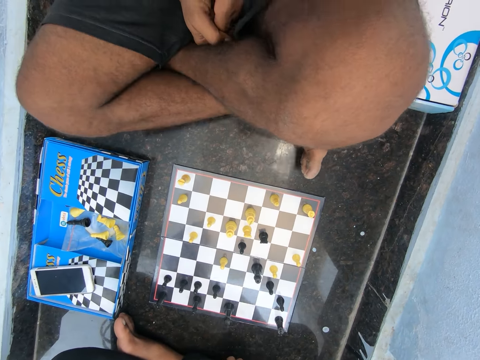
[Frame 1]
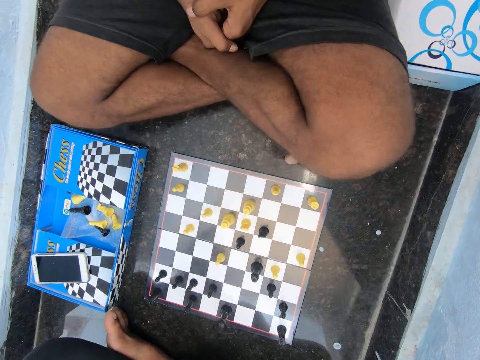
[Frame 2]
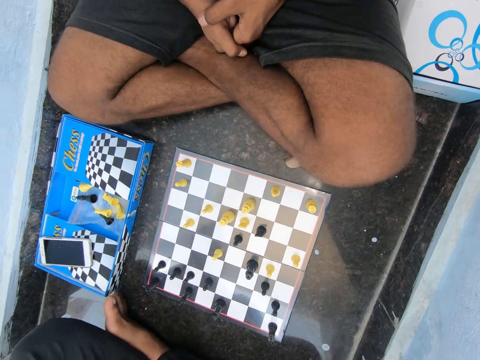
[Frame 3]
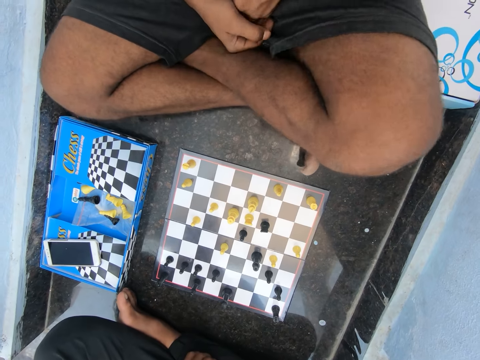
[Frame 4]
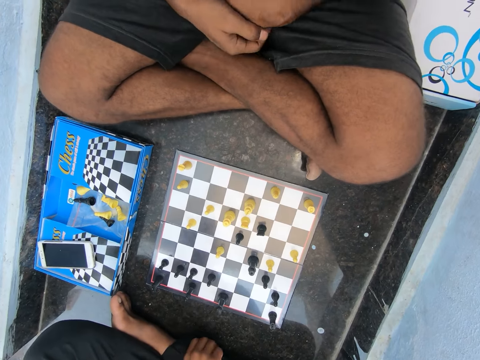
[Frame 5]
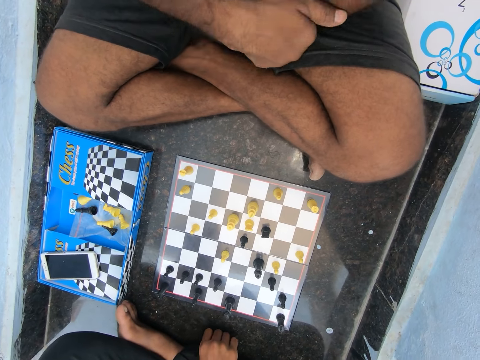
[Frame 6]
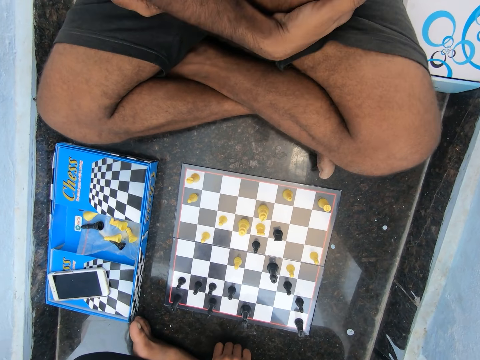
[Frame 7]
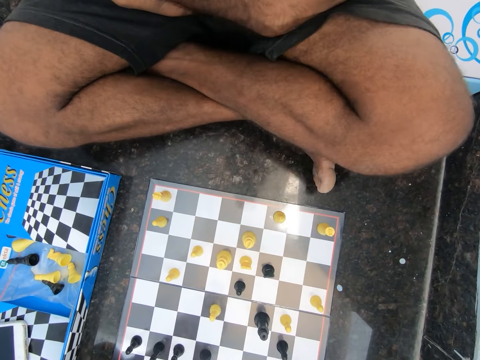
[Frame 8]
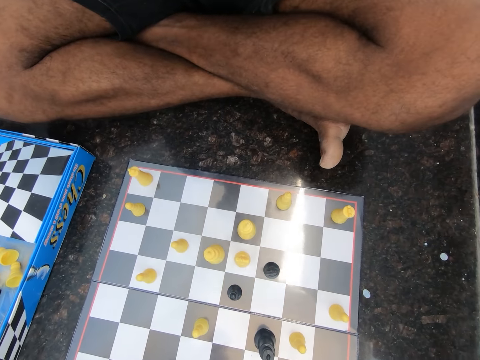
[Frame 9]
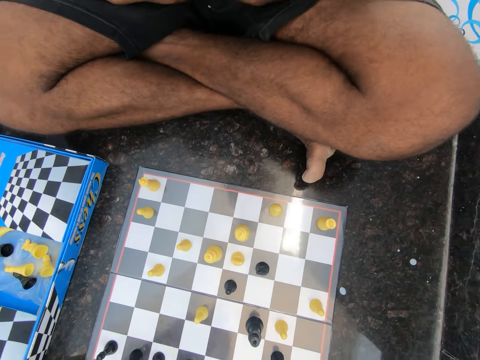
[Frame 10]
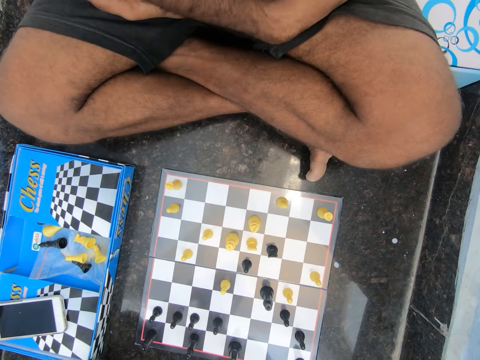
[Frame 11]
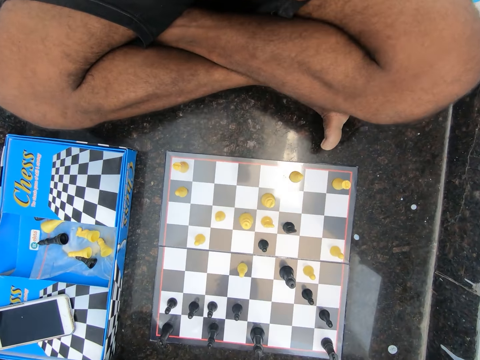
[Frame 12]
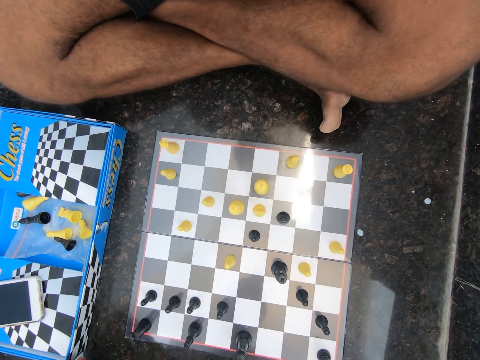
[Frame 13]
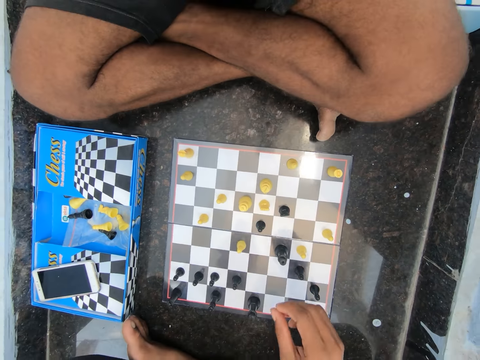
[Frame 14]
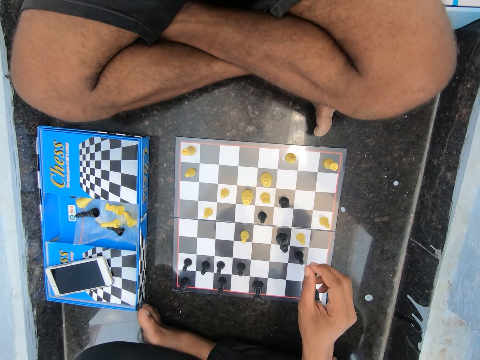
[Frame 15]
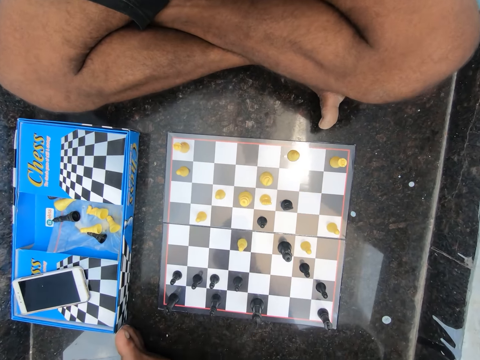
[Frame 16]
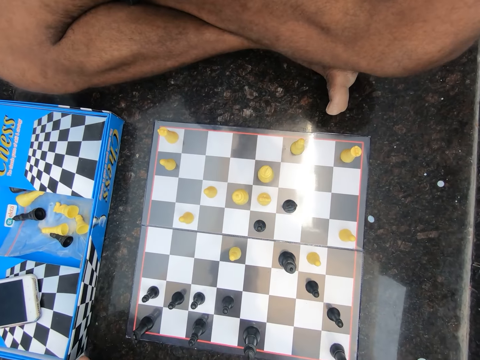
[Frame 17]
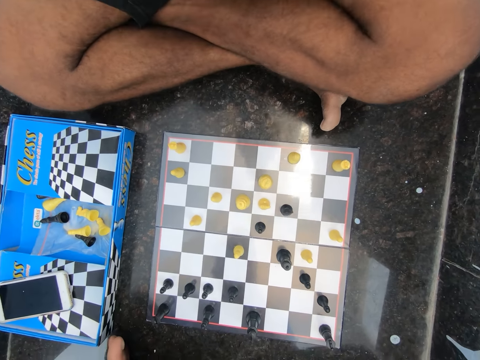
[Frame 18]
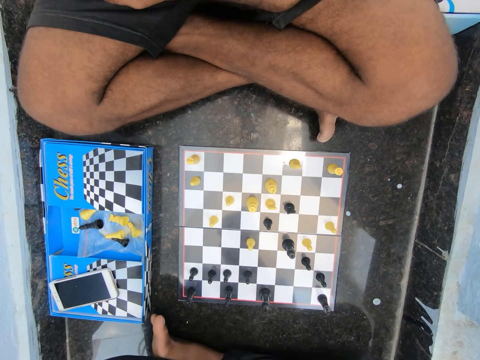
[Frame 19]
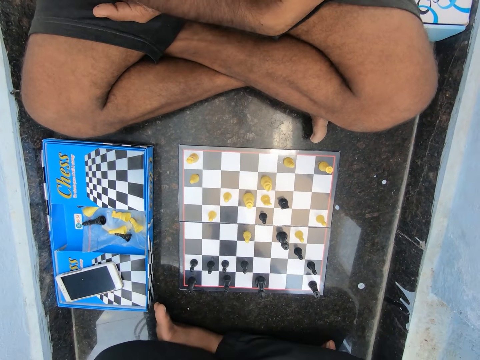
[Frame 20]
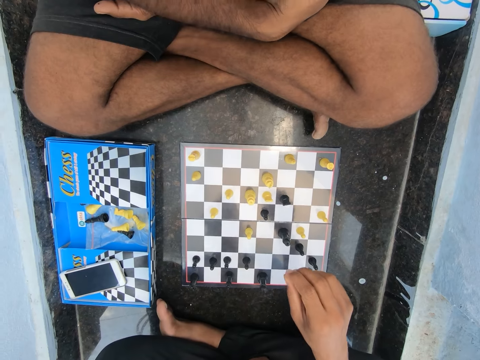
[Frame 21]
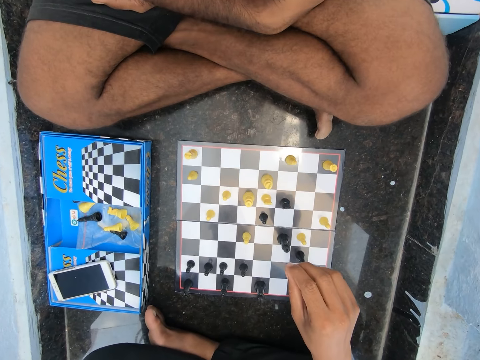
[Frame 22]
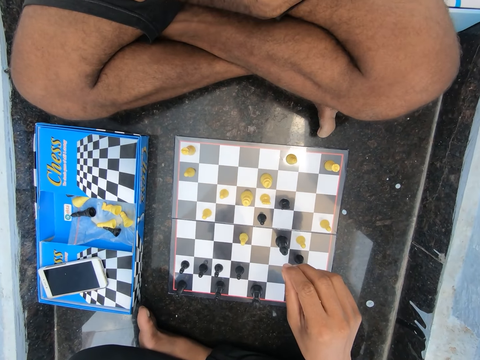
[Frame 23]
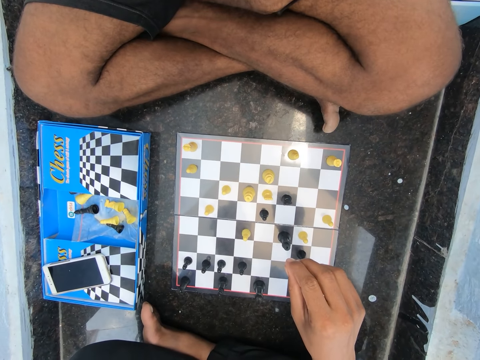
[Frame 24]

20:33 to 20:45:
The man moves his legs and adjusts his body on the floor of the room. He interlocks his arms. The camera wearer moves a hand. They move a hand again.

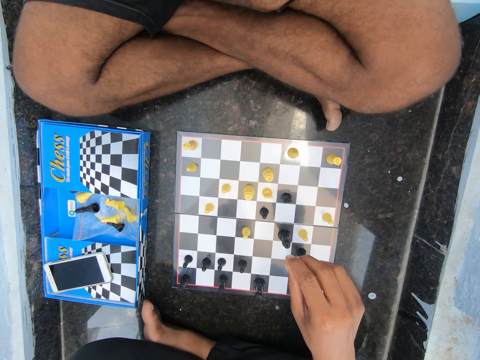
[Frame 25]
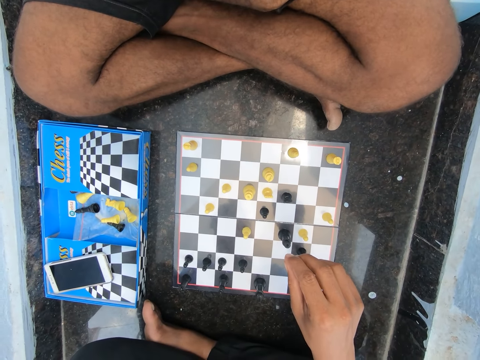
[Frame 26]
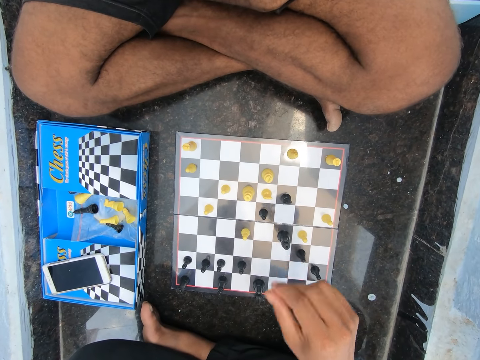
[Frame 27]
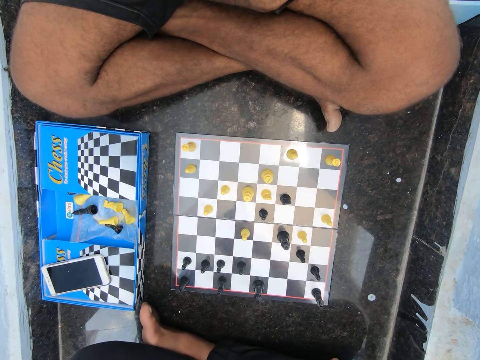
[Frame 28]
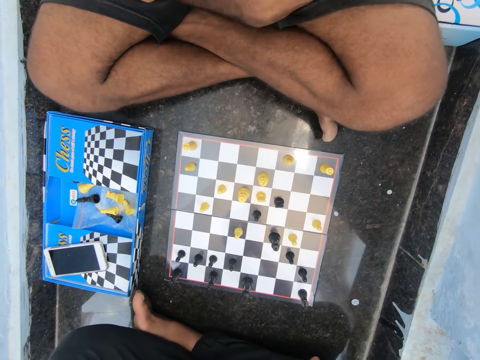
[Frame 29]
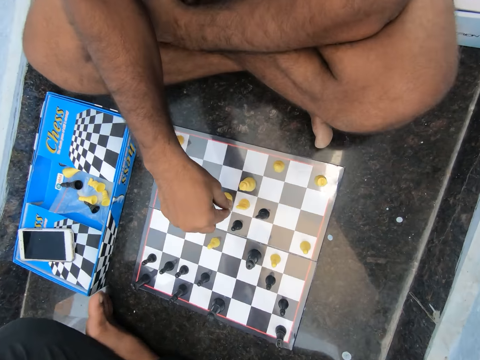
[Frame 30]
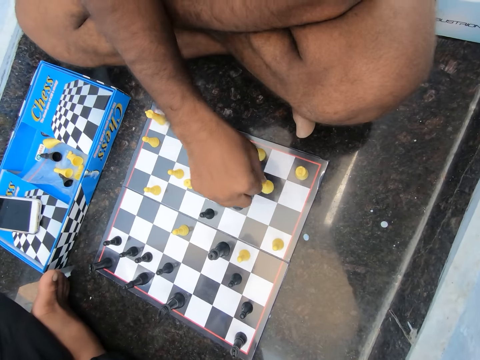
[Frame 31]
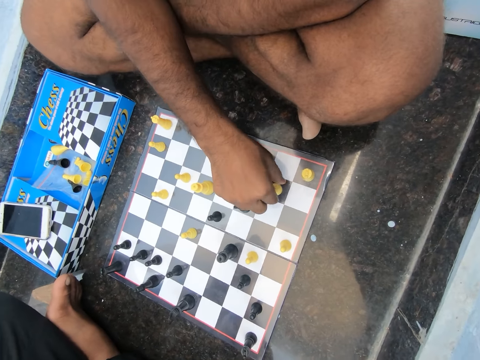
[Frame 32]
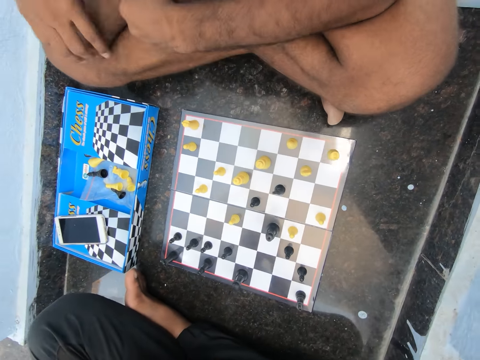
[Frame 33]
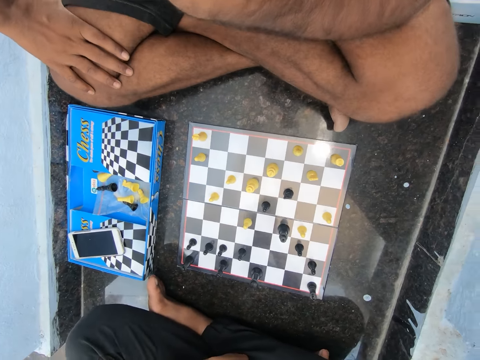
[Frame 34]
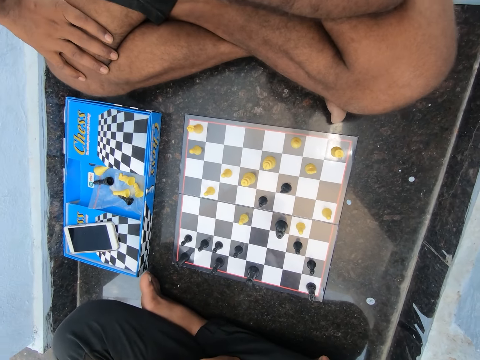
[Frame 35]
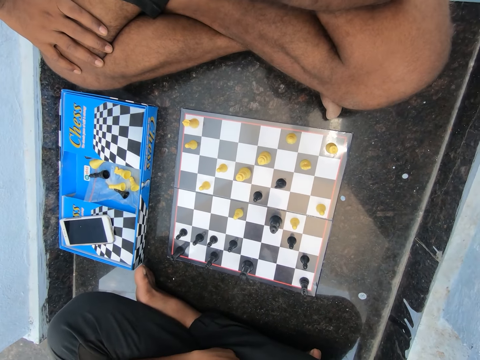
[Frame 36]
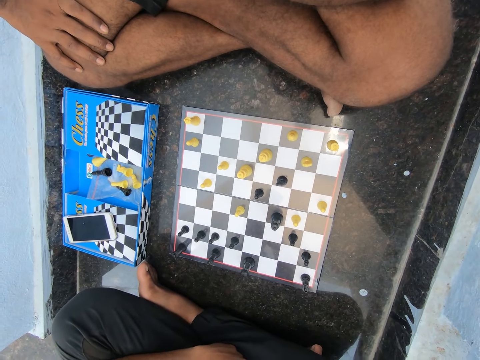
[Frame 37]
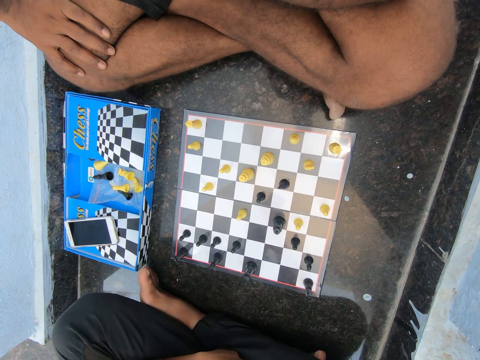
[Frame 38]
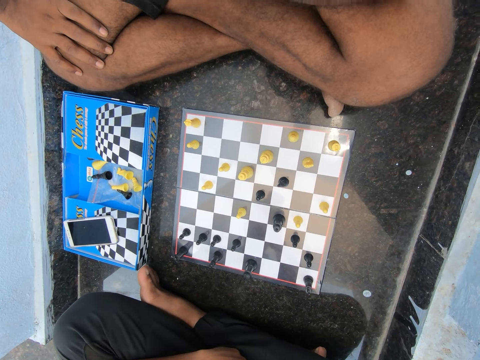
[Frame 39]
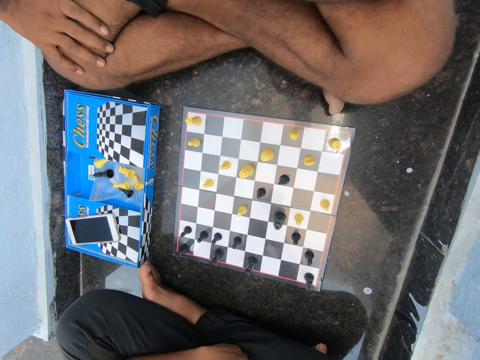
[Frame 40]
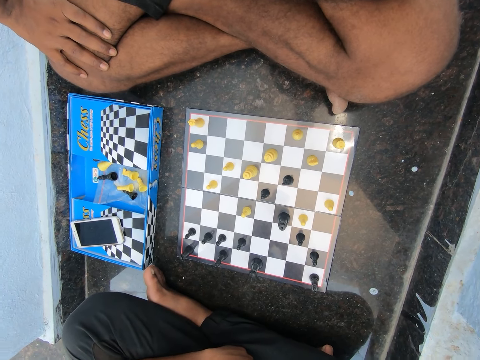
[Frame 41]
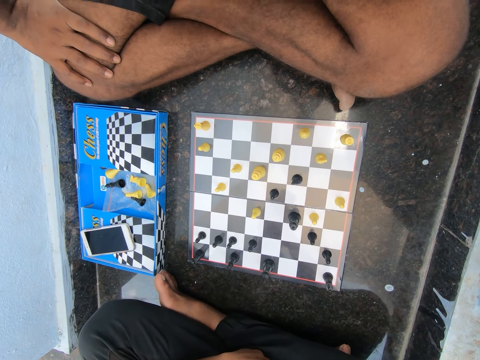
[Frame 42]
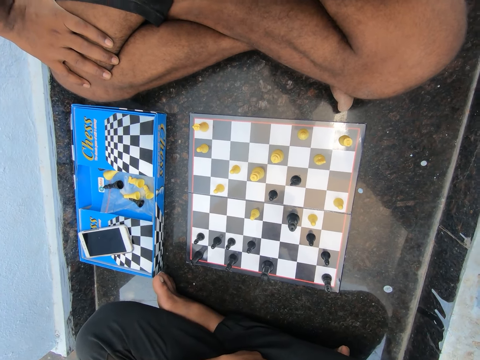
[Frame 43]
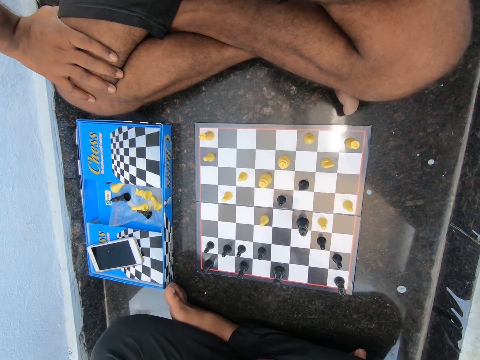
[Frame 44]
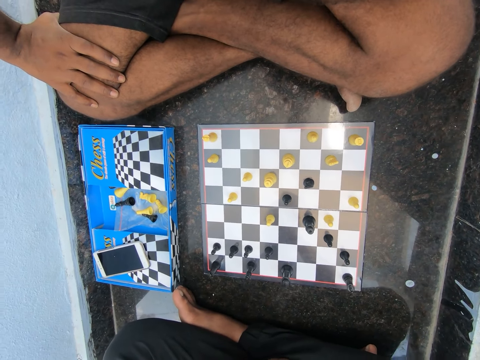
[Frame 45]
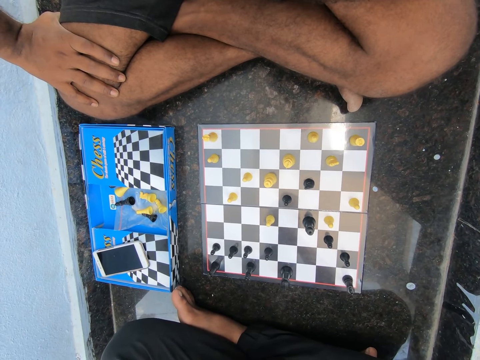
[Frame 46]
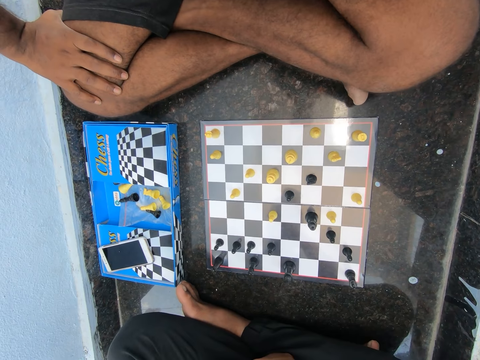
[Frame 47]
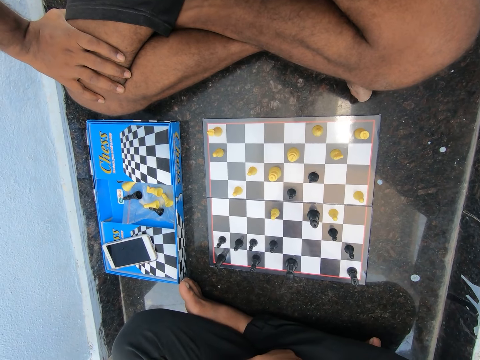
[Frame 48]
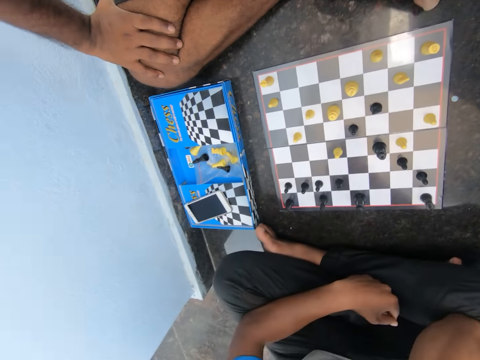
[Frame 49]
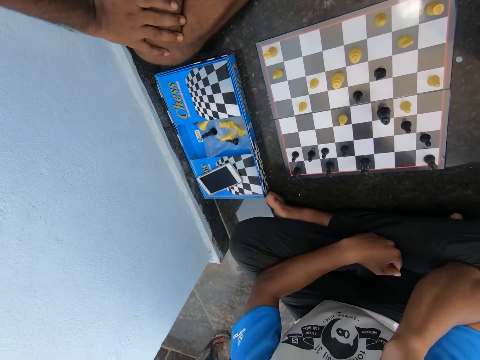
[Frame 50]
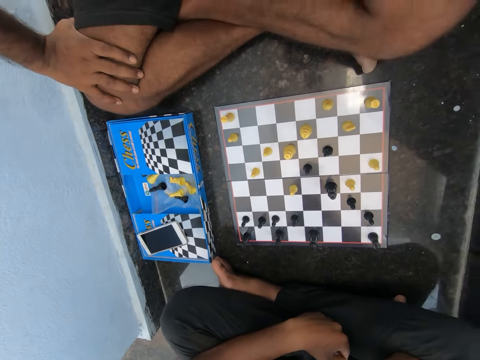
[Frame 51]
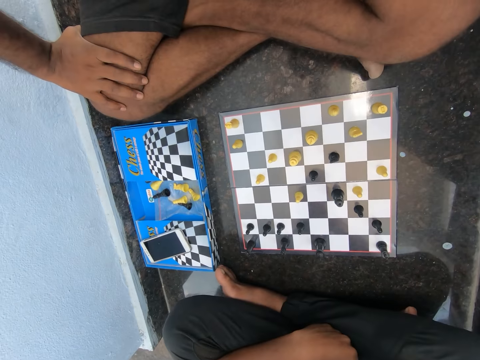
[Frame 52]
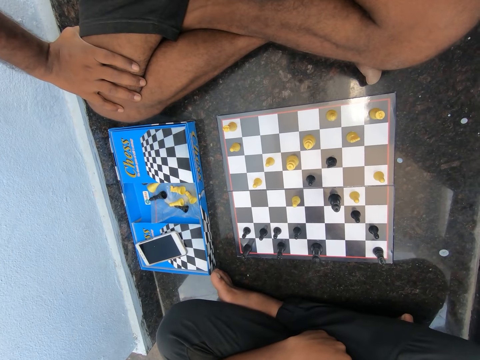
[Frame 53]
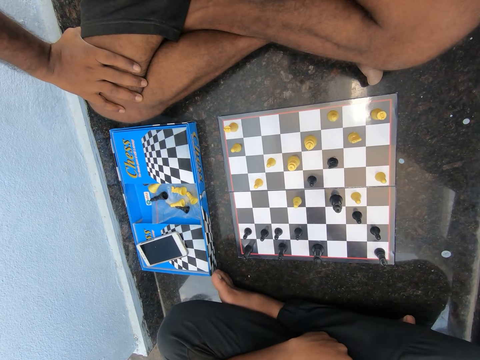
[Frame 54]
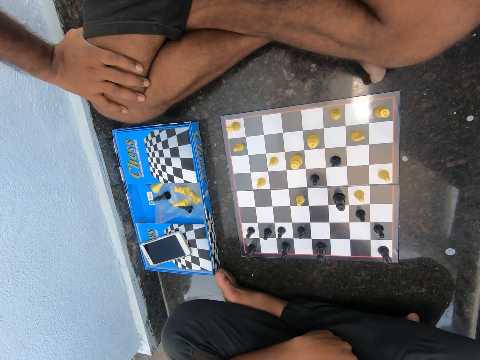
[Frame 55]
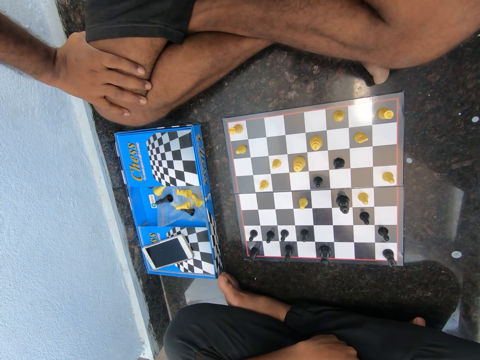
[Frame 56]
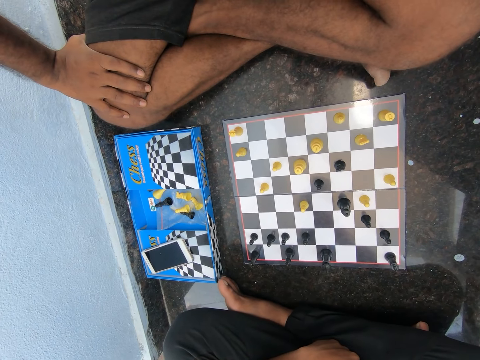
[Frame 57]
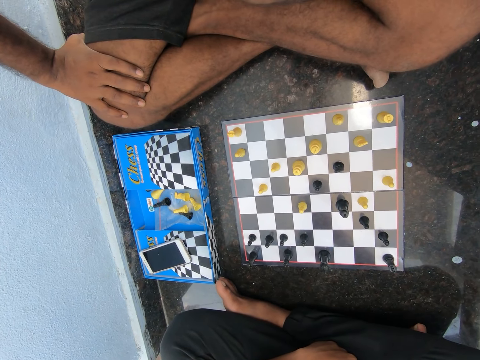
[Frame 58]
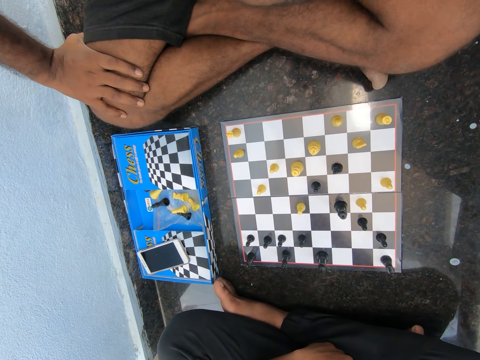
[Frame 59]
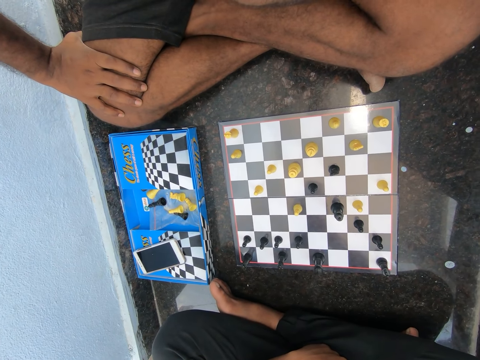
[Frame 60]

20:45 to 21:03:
The camera wearer discusses with the man in the room. The man moves a hand, moves a chess piece, and plays chess on the floor of the room. He moves the other hand and places his right hand on his lap.
